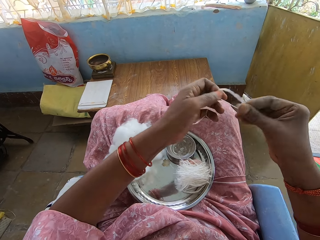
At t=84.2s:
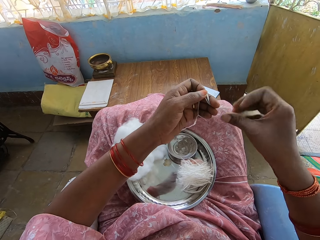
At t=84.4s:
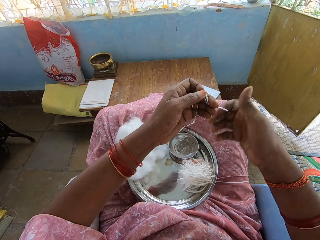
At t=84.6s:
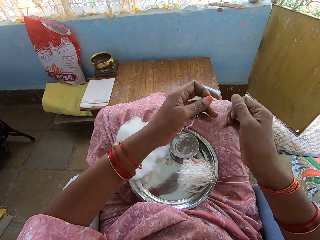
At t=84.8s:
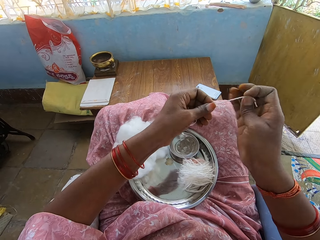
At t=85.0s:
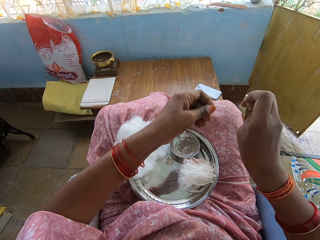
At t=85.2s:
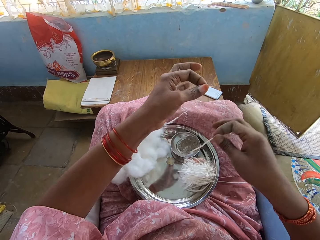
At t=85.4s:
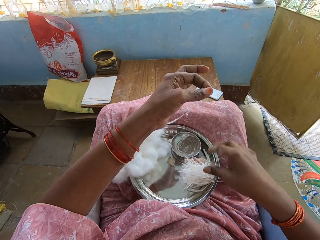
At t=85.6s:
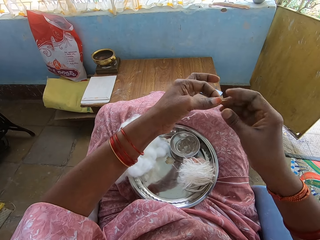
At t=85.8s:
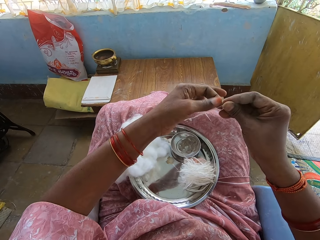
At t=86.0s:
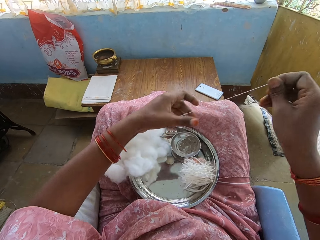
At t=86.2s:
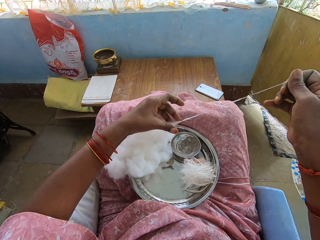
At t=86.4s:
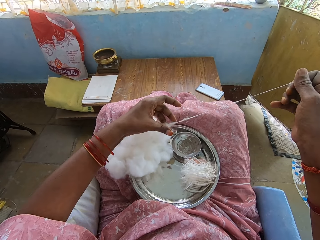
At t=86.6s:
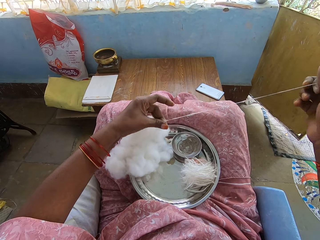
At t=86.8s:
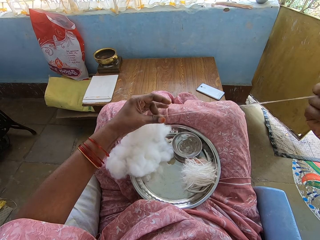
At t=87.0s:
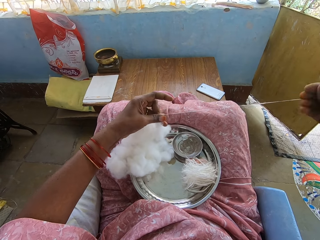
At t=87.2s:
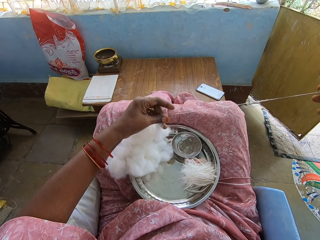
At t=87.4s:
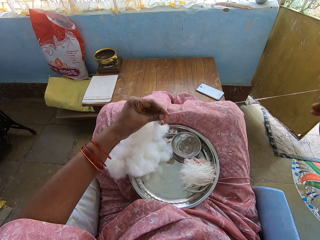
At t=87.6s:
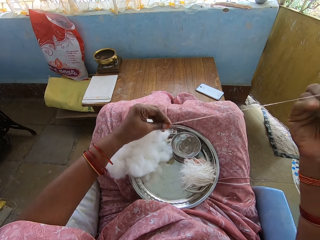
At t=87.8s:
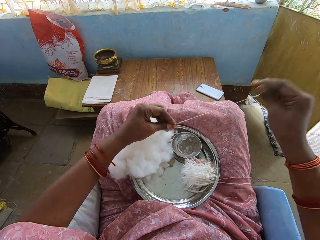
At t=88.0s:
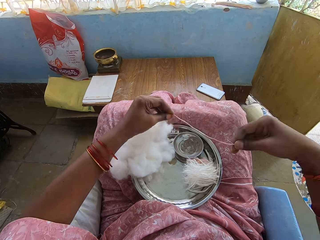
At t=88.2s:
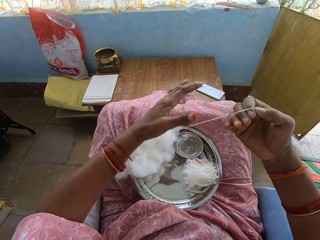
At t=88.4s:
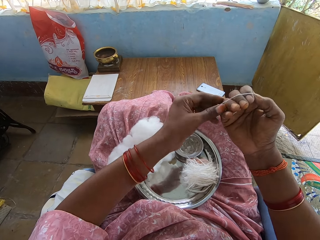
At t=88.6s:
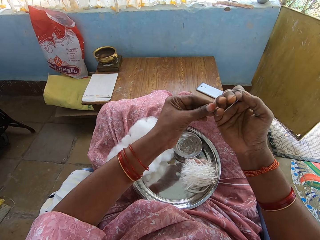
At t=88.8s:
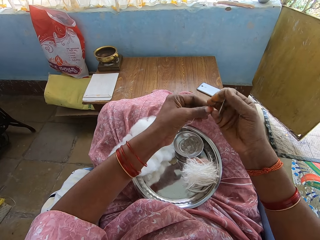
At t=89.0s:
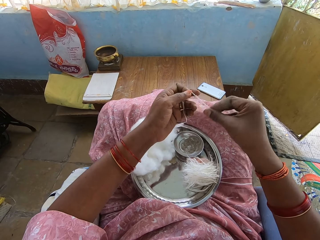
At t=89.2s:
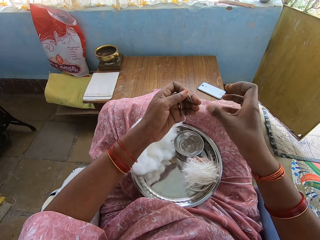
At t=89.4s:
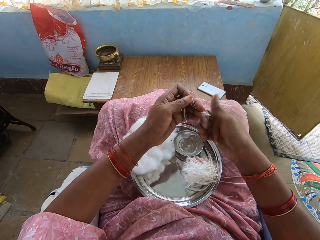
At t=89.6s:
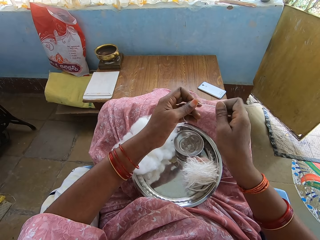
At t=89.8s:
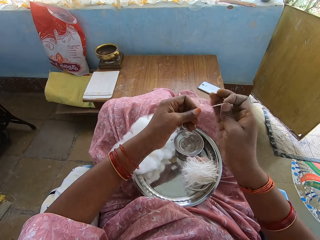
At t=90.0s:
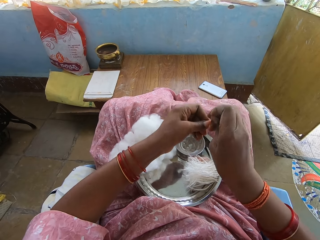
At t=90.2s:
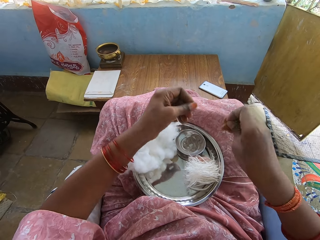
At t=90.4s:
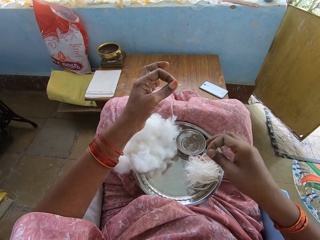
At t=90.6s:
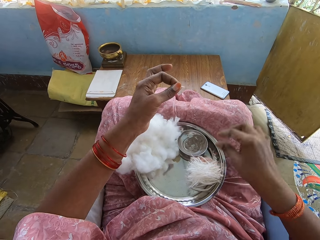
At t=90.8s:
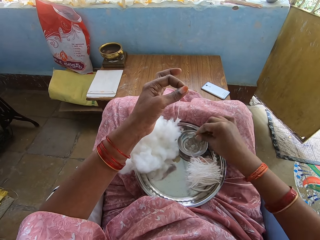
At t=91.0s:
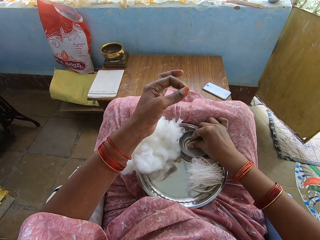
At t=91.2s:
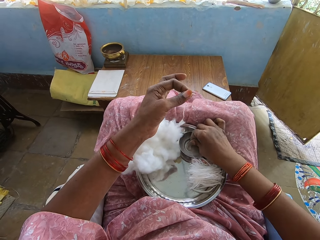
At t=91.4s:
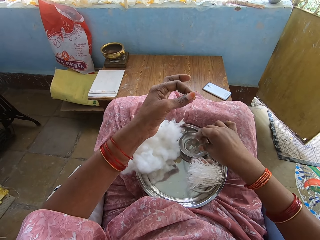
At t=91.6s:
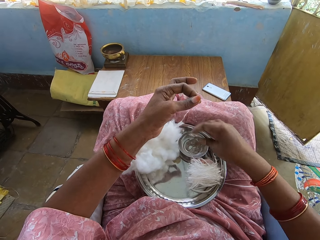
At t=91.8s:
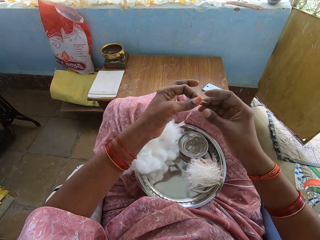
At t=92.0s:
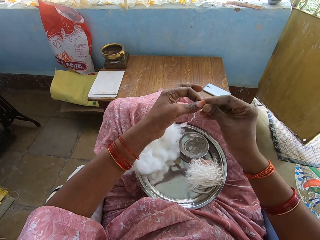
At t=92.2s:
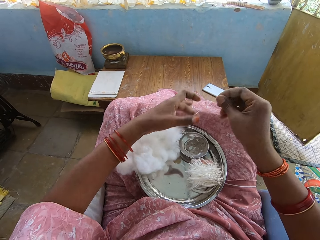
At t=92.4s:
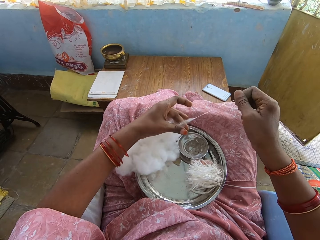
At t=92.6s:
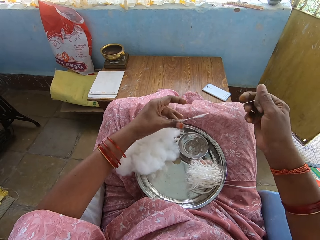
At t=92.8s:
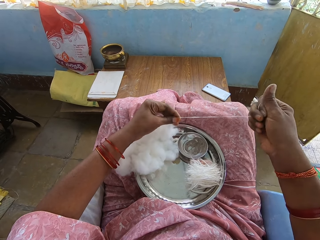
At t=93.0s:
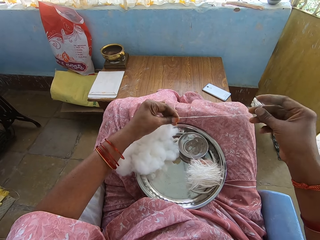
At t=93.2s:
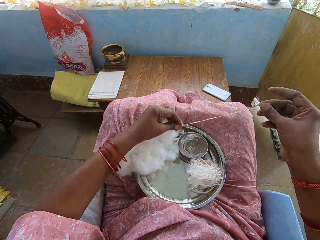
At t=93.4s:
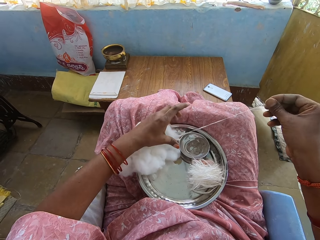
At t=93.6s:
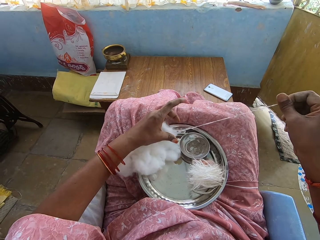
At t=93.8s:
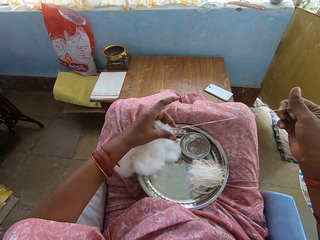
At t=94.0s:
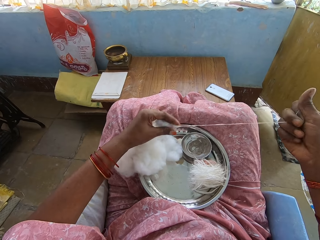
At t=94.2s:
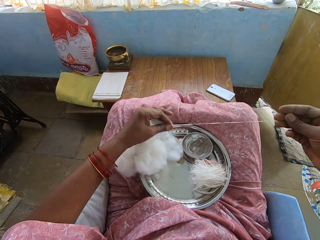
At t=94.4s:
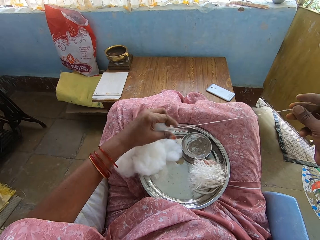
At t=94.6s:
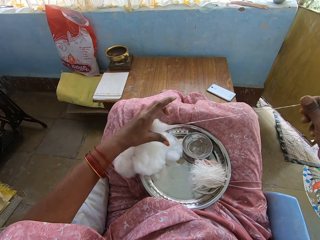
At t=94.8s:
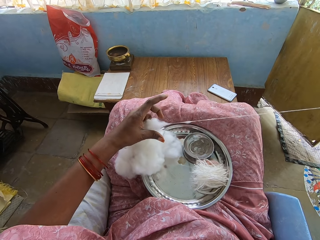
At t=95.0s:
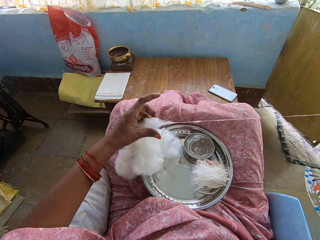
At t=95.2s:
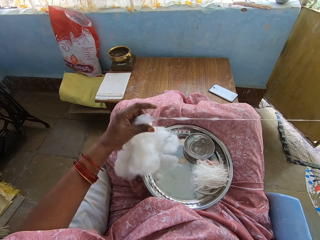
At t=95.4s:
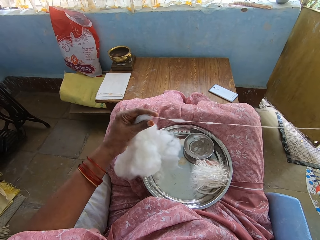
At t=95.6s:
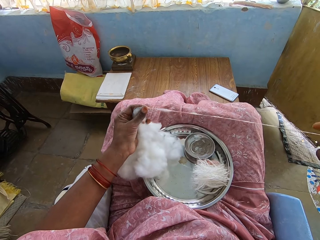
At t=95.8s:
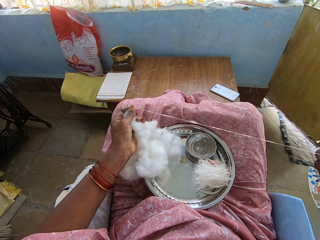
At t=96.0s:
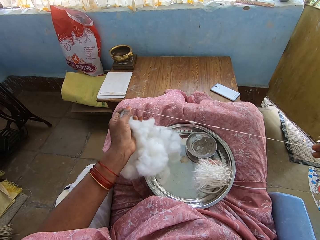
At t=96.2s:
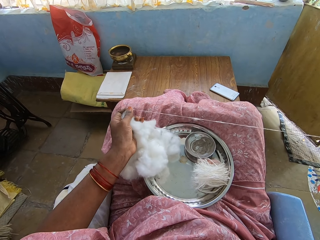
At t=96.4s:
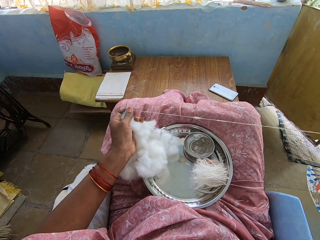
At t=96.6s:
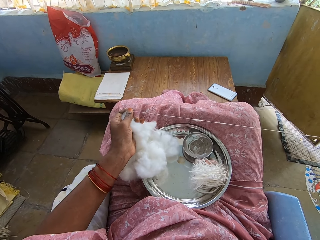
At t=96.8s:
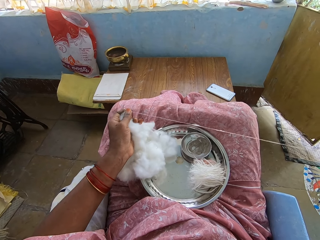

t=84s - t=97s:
The camera wearer twists the thread or cotton wool. They cut the thread, put the thread on a tray, and pull out the thread. They fold the thread, twist the thread, cut the thread, and put the thread on the tray. They pick up ash. They dip the finger into the water in the bowl. They pull out the thread.

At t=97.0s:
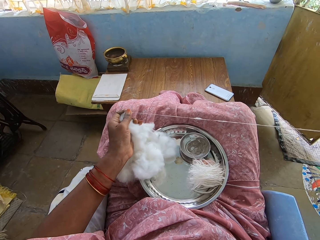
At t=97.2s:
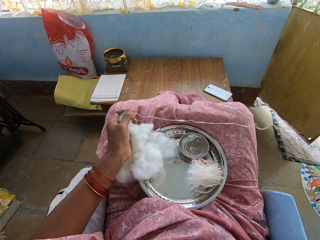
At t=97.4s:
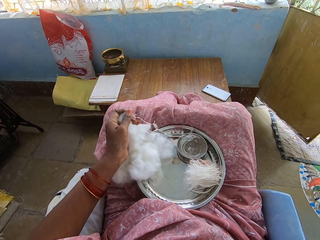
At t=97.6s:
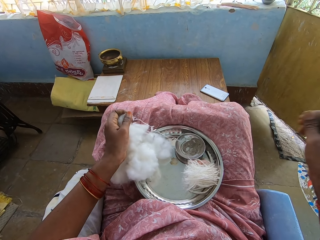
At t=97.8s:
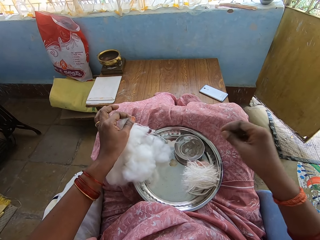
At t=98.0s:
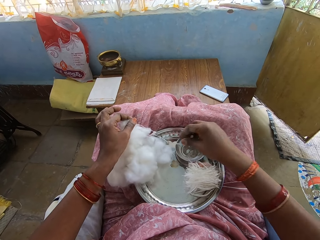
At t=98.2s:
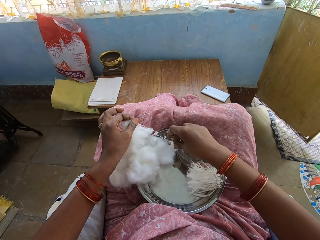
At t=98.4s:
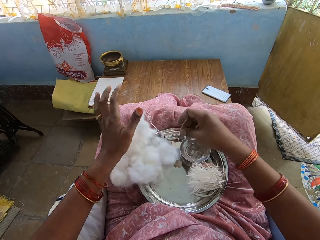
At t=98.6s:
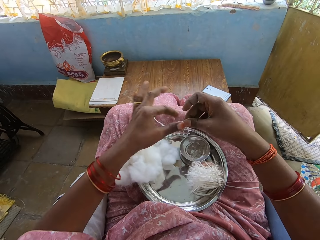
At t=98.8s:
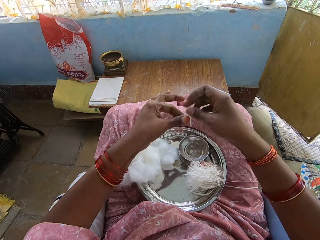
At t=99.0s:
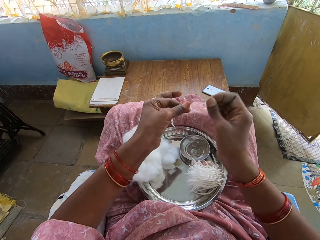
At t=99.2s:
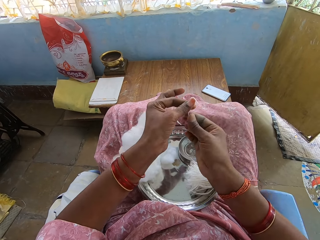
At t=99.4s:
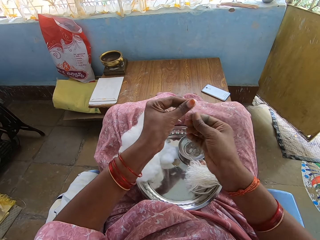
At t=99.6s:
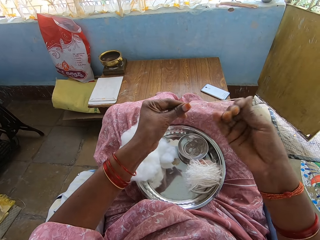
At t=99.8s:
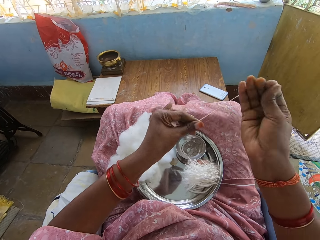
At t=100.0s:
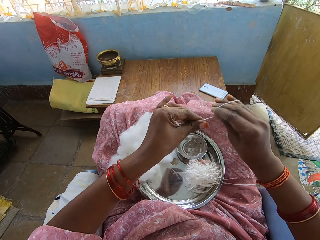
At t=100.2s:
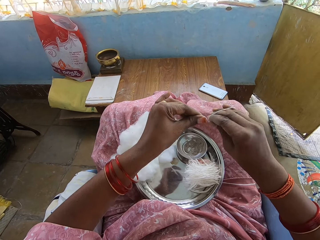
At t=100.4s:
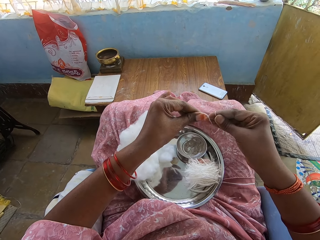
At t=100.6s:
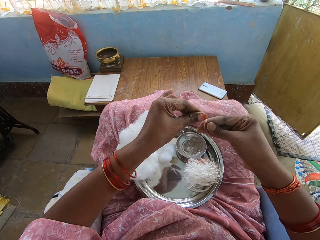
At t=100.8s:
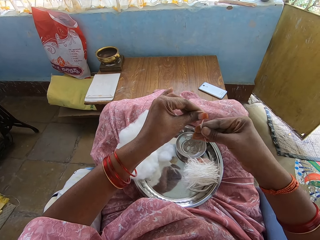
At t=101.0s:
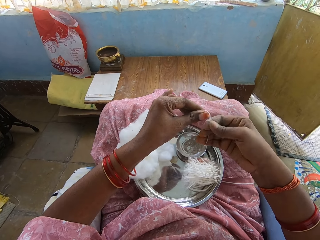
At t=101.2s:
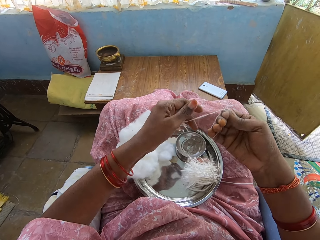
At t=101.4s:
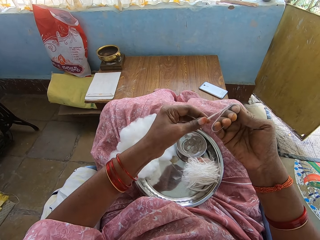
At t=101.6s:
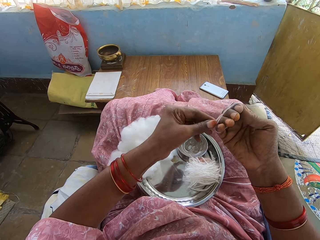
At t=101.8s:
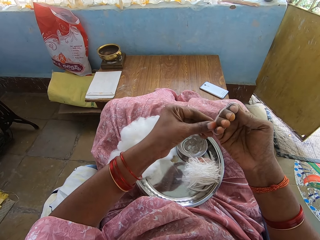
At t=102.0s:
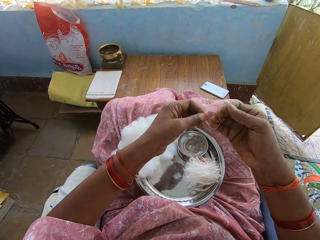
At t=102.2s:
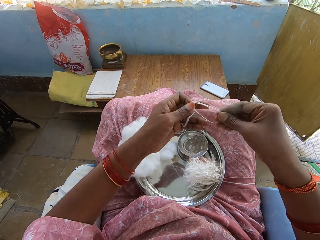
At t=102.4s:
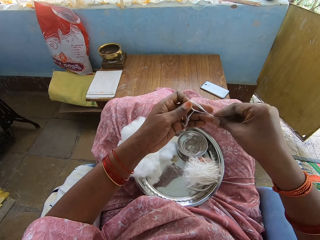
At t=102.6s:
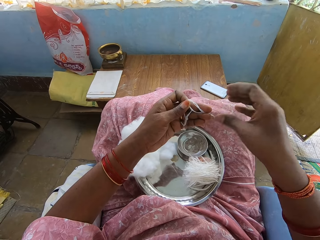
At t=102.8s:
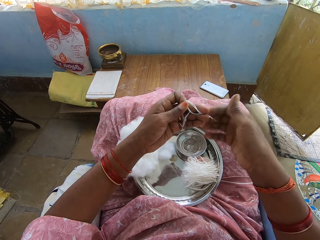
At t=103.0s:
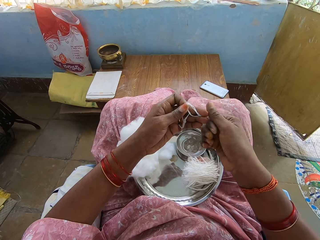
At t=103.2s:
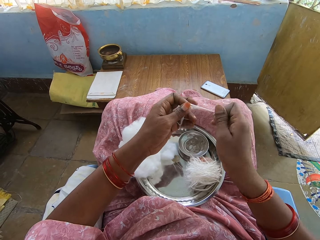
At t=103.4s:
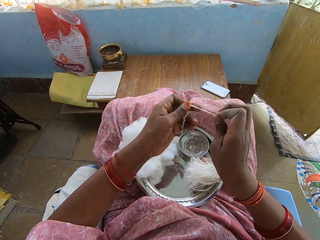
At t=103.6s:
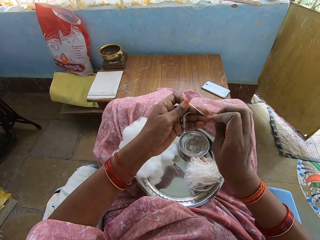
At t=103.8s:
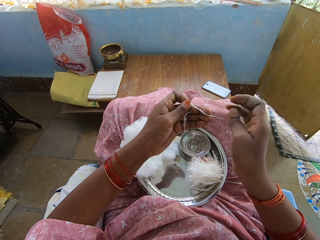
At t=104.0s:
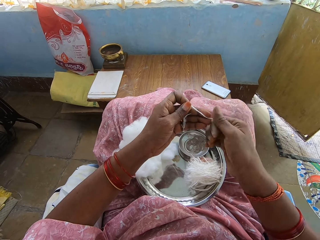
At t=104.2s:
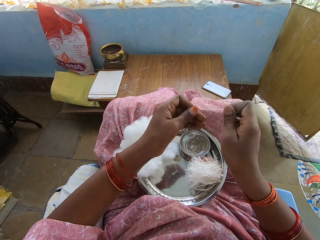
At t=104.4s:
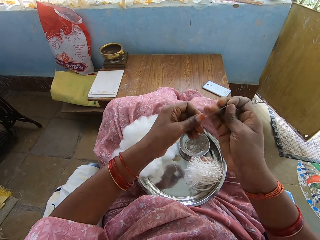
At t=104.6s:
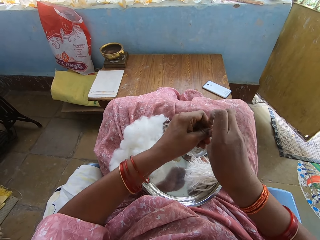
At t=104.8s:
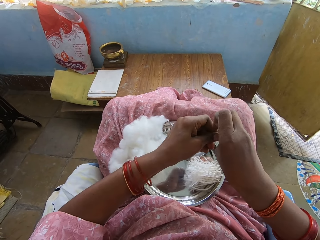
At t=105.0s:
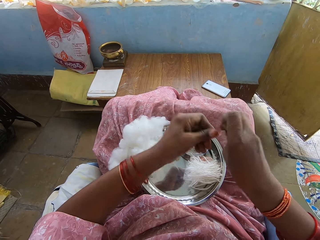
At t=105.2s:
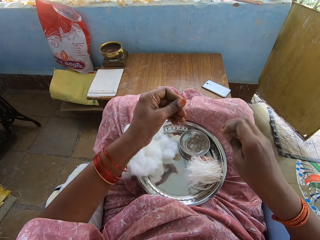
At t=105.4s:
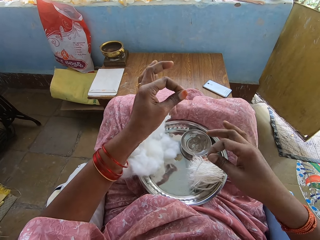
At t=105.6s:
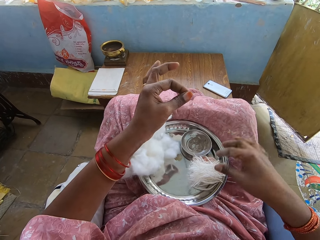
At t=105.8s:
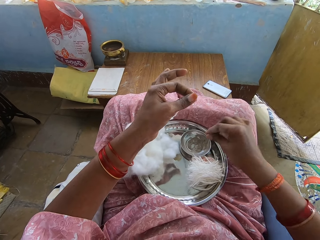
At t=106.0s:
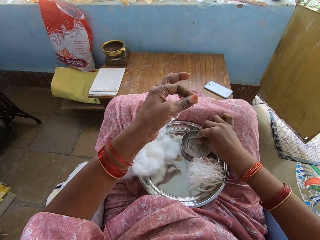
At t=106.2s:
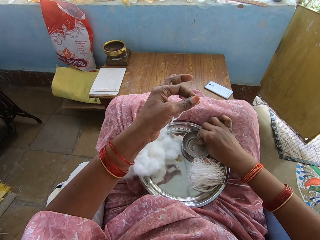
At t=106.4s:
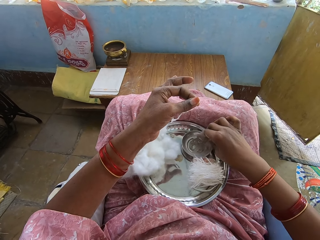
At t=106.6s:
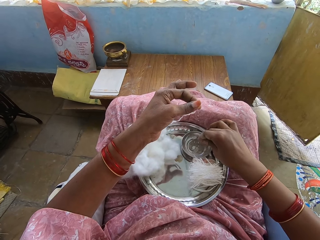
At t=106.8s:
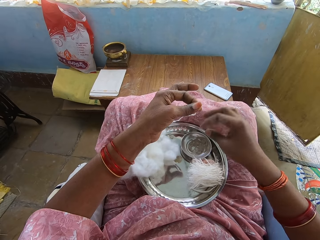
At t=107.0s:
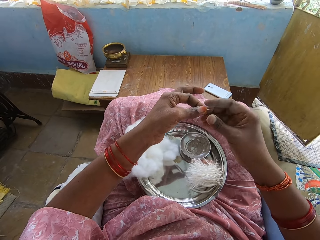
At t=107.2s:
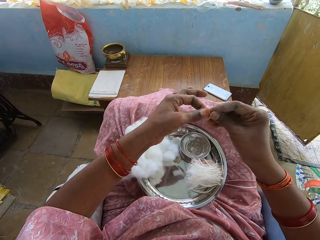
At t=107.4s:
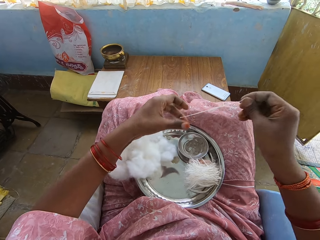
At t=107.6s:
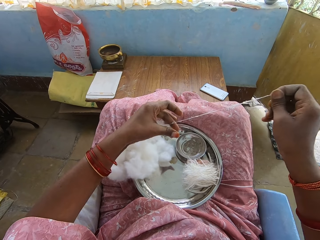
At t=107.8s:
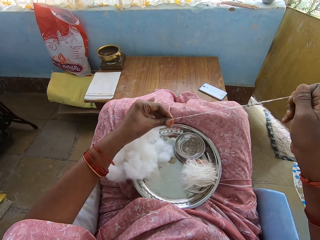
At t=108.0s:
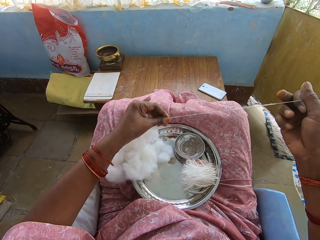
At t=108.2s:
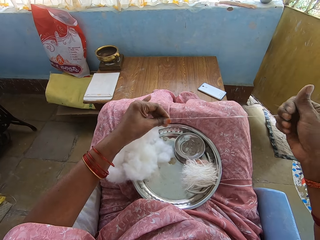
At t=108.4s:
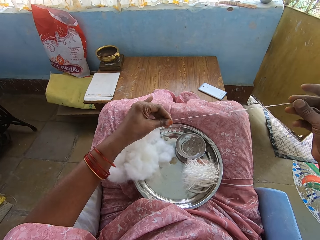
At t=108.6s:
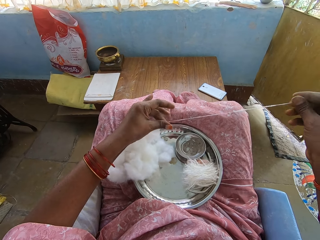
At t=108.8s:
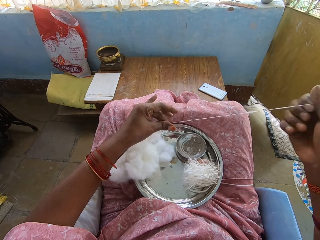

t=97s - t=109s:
The camera wearer picks up the thread or cotton wool. They fold the thread, twist the thread, cut the thread, and put the thread on a tray. They dip the finger into the water in the bowl. They pick up ash. They pull out the thread.
